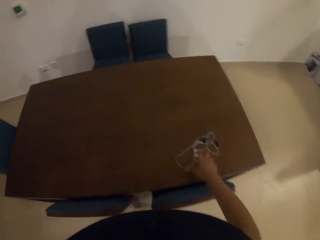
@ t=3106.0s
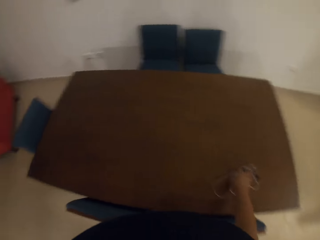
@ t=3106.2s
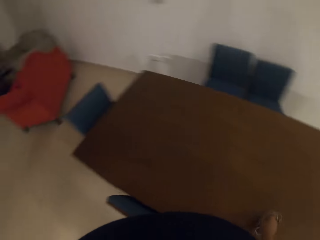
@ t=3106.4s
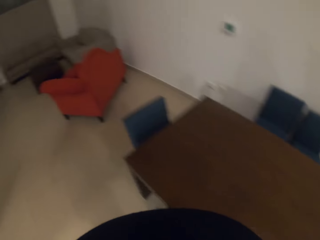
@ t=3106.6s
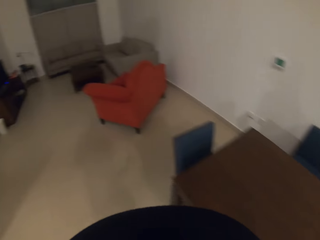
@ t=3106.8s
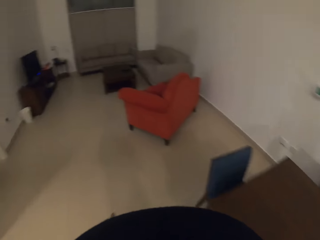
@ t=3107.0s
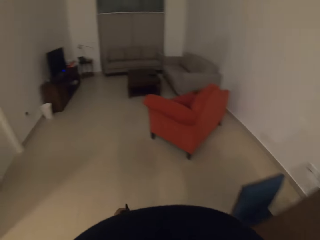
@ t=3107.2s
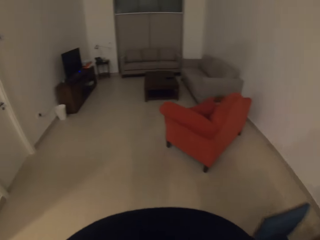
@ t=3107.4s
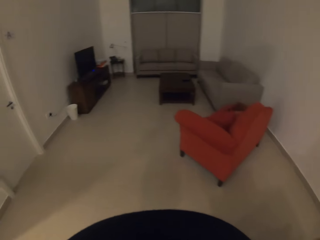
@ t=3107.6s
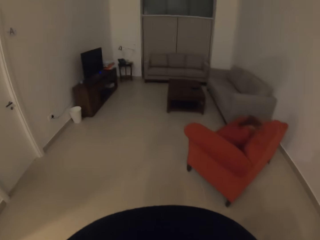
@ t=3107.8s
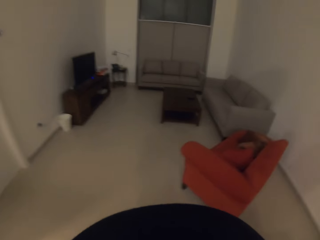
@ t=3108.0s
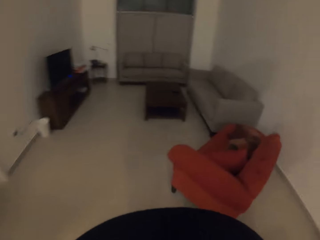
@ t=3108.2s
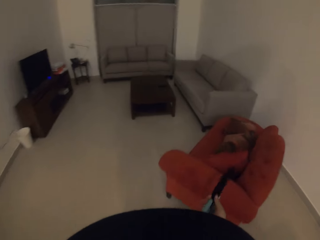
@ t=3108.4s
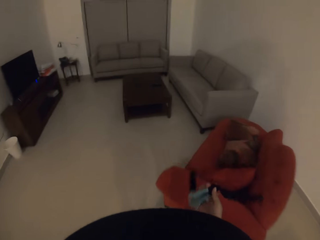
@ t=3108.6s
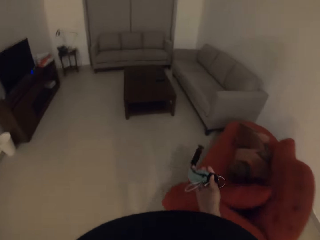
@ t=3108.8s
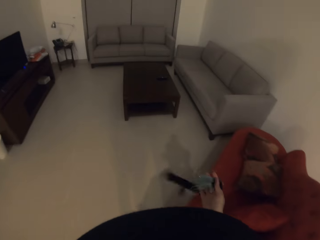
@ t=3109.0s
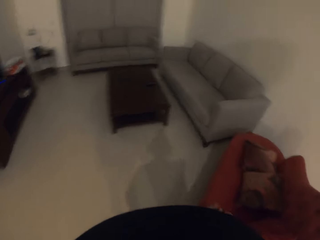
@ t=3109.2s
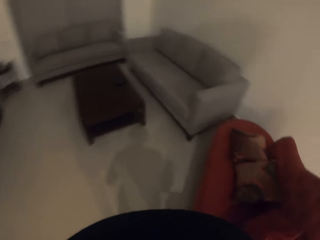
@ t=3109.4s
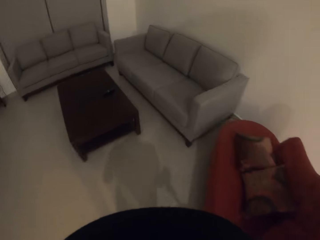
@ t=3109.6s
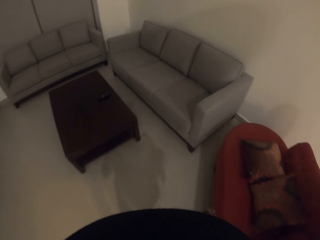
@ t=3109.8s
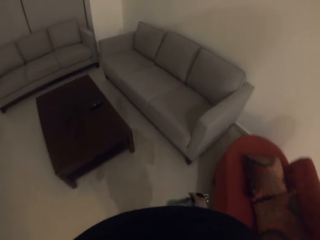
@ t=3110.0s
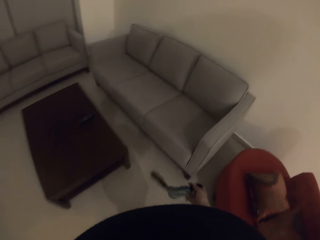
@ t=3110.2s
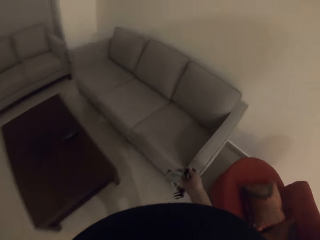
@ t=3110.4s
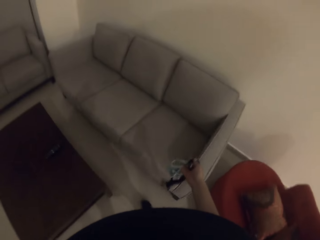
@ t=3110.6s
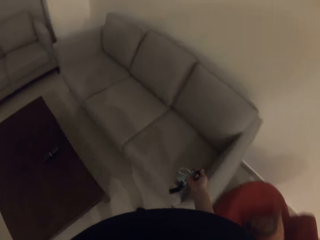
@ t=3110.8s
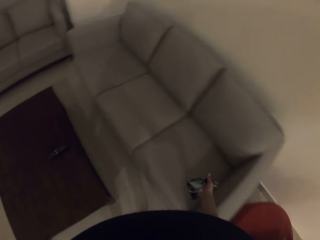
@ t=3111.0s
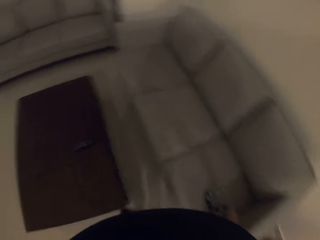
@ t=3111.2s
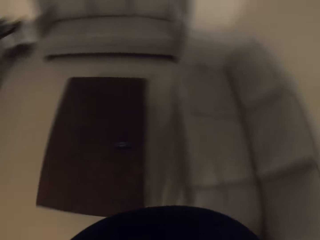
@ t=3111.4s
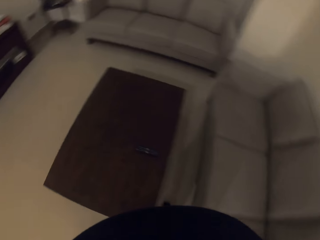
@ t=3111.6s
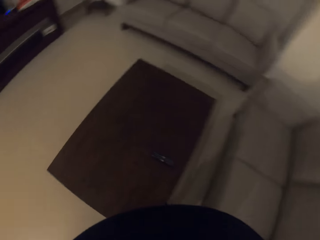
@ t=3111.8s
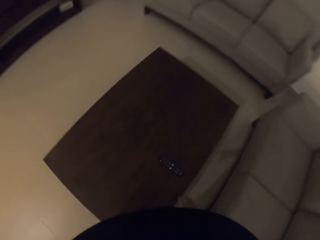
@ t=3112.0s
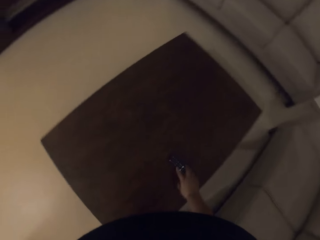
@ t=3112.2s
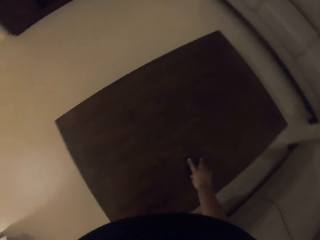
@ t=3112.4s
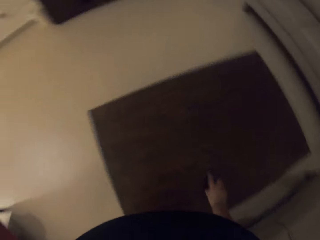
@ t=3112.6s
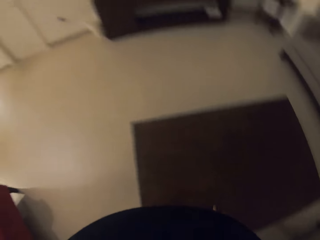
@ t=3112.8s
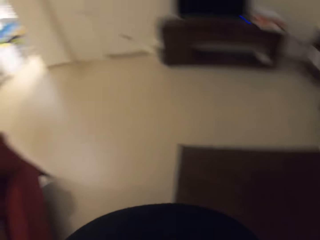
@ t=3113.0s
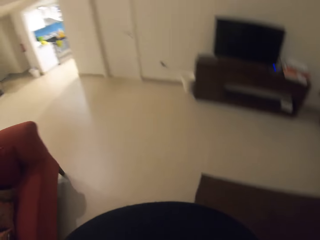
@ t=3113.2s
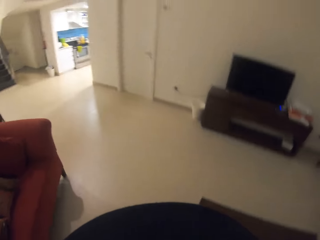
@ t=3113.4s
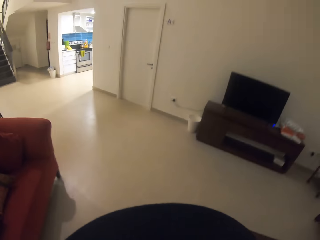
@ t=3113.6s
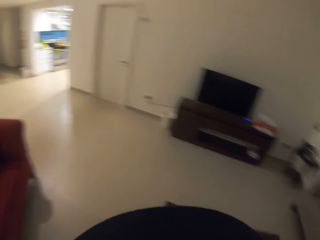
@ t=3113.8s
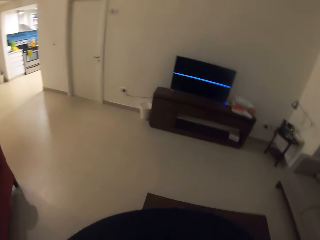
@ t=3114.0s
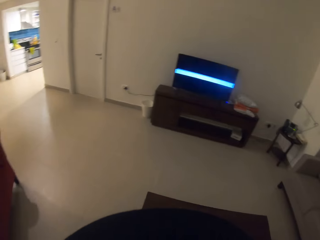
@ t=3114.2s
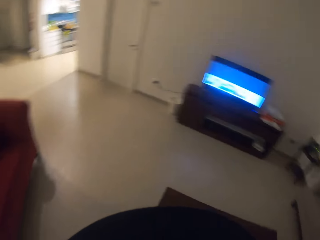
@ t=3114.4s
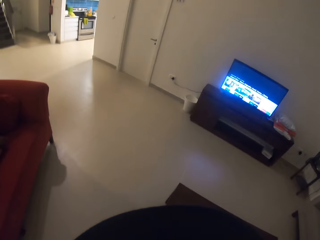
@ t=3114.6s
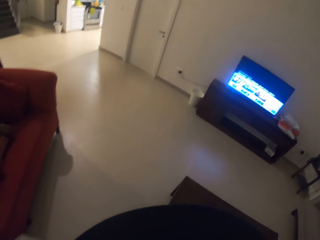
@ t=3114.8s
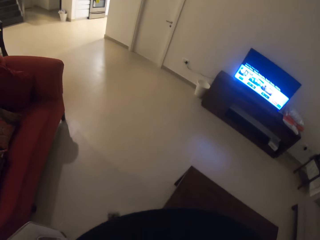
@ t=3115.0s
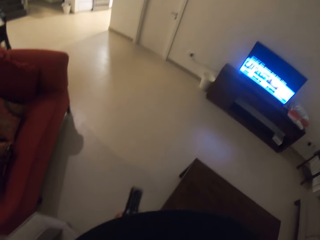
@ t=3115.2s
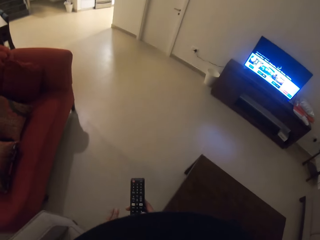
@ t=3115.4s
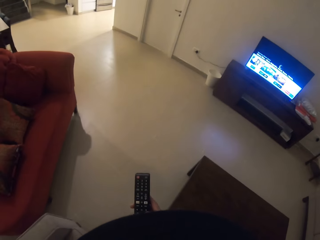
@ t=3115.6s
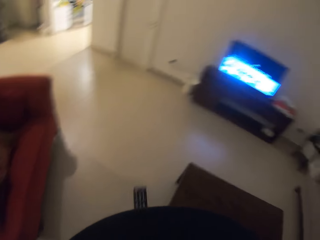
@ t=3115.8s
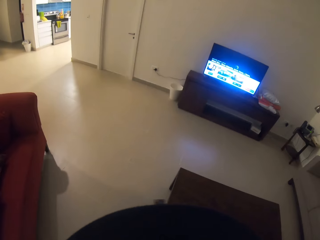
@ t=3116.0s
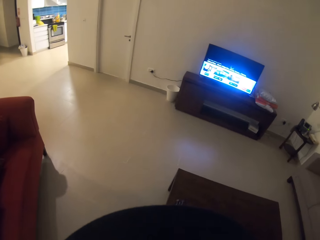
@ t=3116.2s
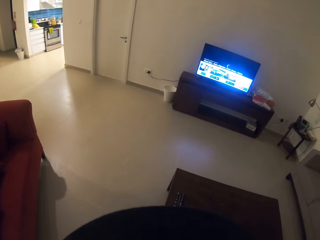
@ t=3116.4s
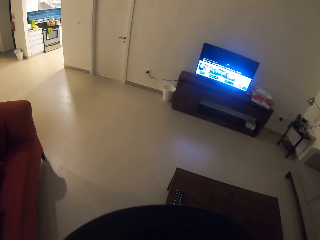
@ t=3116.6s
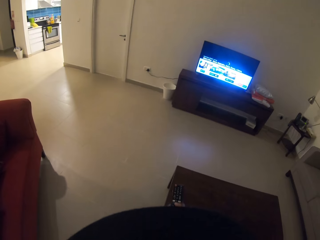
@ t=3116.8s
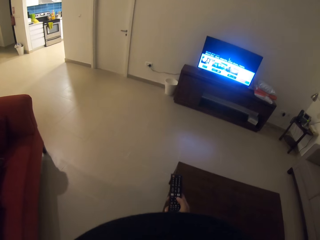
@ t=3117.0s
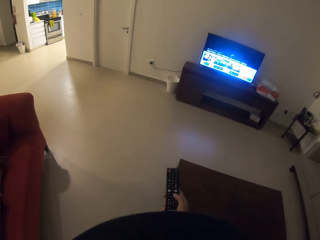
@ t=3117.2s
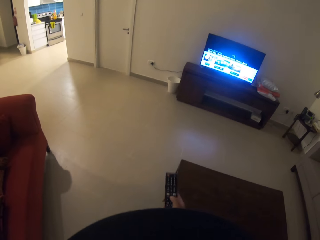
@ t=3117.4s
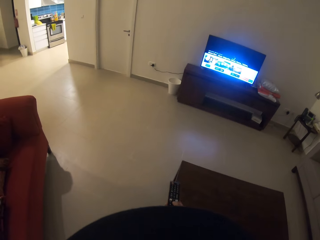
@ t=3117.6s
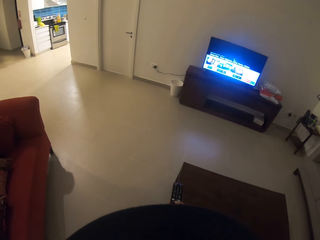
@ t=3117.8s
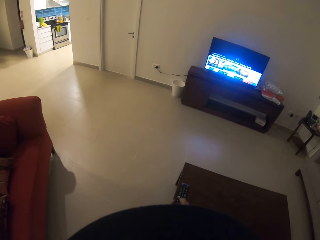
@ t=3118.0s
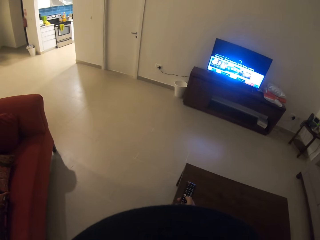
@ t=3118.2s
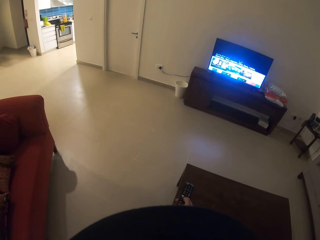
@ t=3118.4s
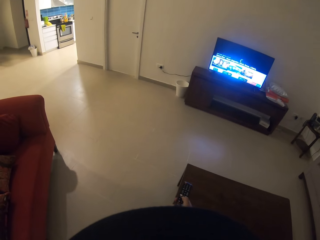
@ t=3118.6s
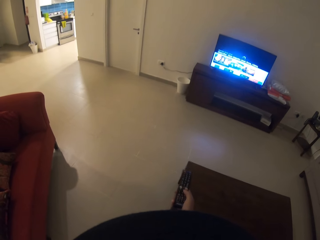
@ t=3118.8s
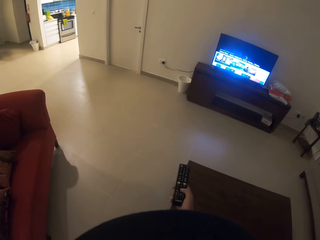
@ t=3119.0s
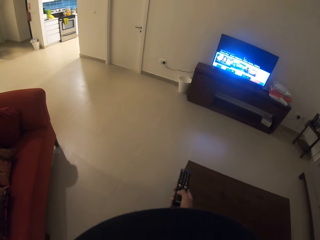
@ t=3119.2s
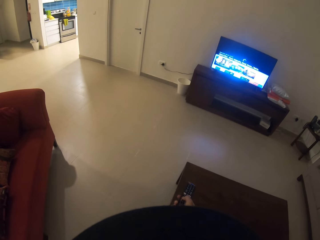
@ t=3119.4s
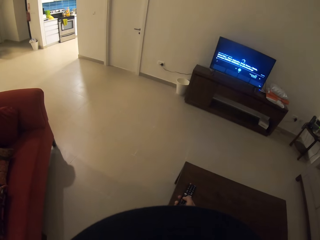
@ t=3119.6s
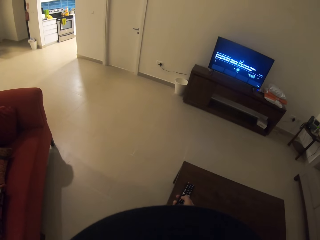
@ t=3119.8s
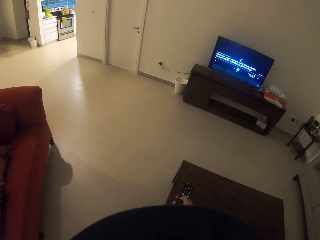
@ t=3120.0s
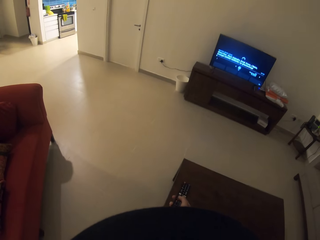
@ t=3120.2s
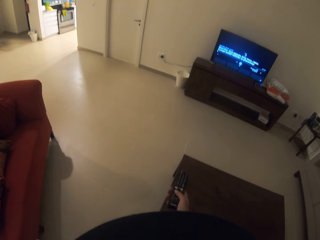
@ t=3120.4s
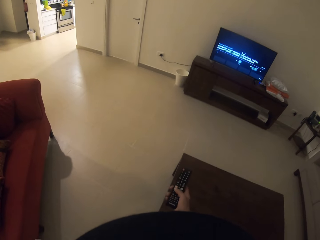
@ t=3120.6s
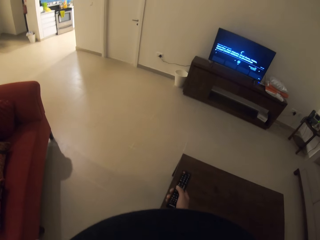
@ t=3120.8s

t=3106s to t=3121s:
The camera wearer picks up the earphone on the table with the right hand. They walk to the living room. They drop the earphone on the couch. They pick up a remote with the right hand. They turn on the television. They use the remote control.

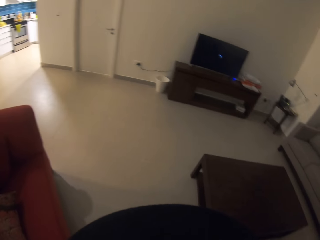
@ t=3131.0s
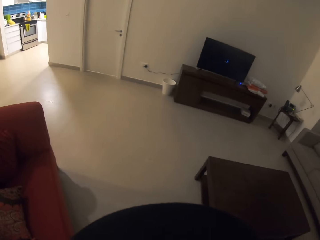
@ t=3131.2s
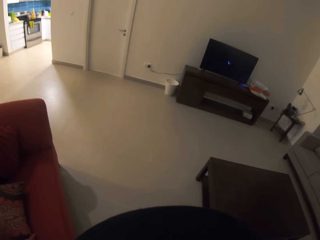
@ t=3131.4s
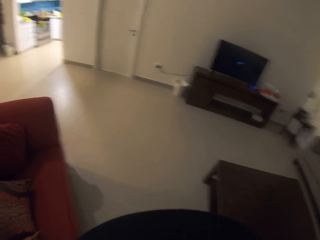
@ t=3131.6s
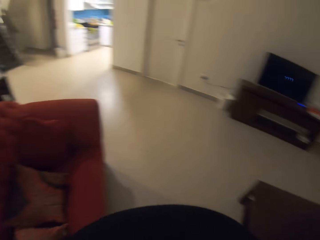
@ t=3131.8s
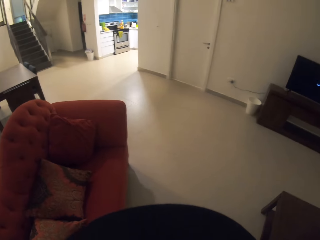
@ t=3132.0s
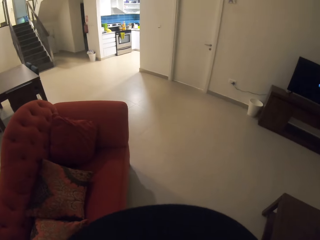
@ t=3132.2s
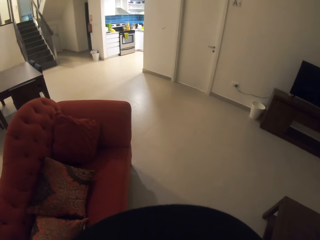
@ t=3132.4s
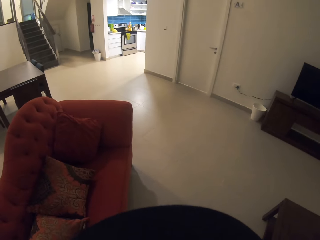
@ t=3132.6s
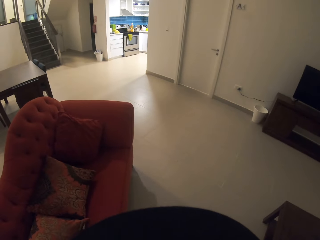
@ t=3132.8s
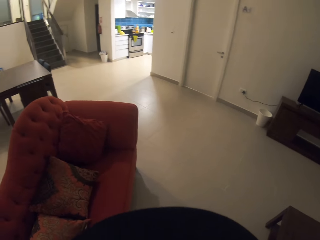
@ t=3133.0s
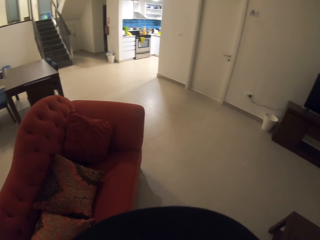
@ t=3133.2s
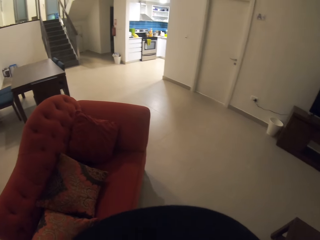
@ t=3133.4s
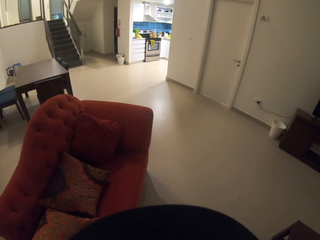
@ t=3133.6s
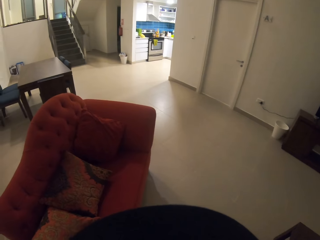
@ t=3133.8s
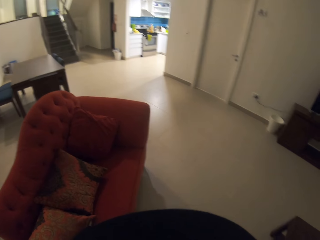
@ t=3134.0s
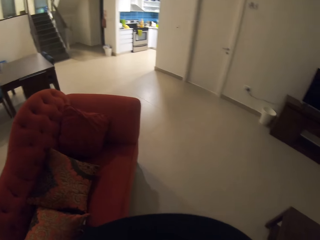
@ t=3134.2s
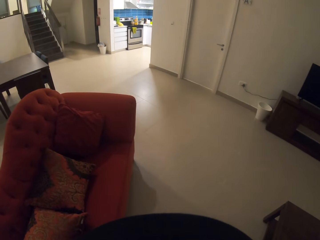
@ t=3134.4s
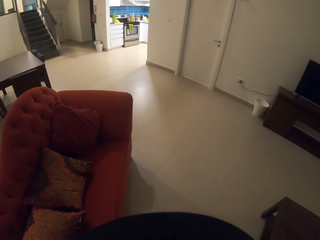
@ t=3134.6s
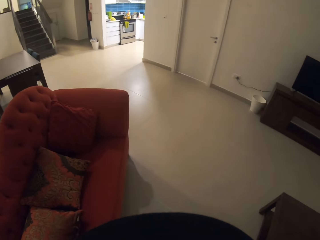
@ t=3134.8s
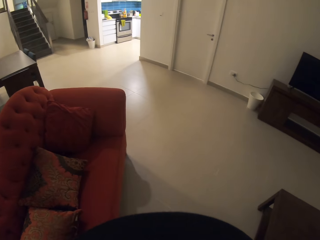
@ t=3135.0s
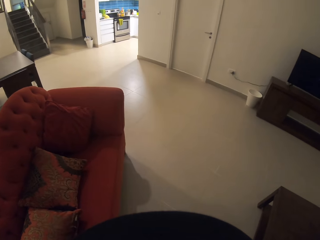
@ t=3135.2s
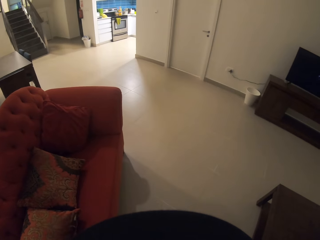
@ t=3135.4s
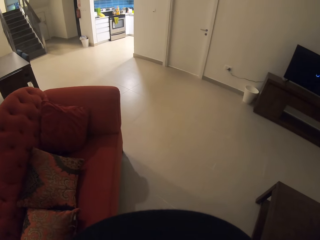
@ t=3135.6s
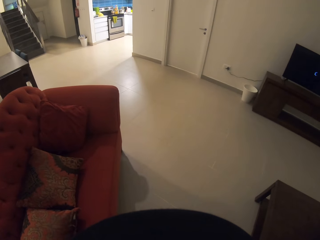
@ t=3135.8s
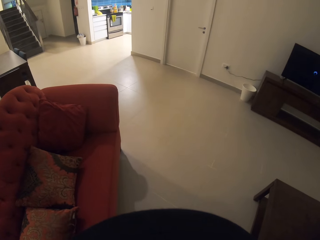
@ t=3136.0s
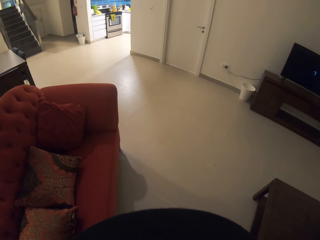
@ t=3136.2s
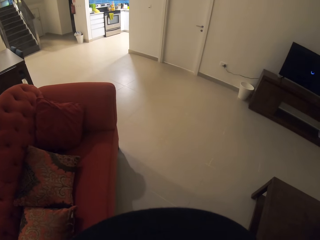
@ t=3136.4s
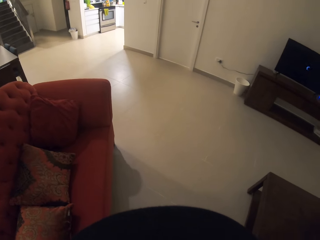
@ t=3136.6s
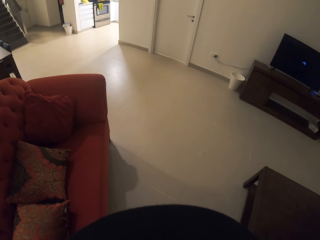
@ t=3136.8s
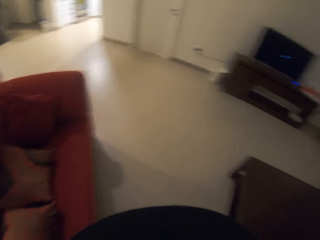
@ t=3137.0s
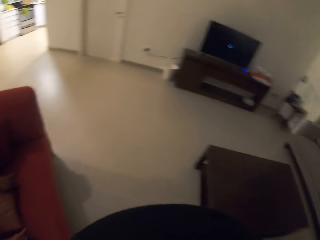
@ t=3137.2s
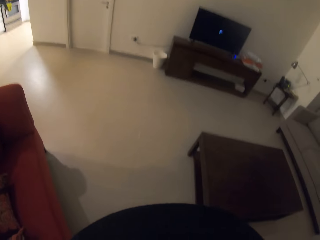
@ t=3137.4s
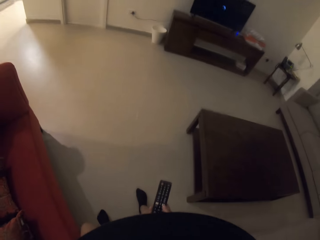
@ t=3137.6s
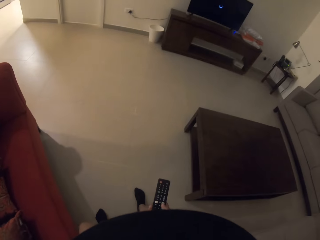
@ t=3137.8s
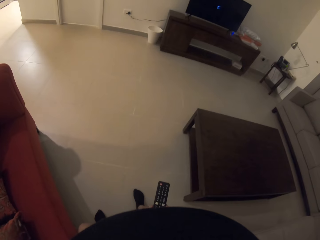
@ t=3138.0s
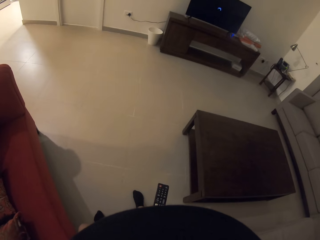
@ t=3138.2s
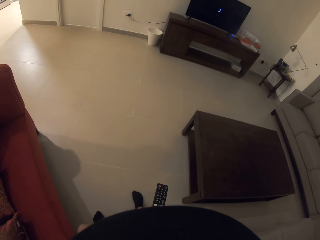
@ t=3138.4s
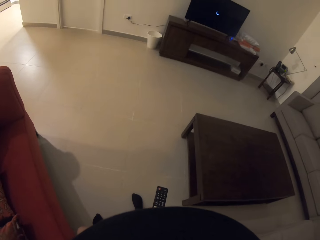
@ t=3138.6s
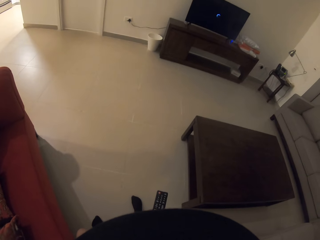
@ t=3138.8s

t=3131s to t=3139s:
The camera wearer stares at the house.
